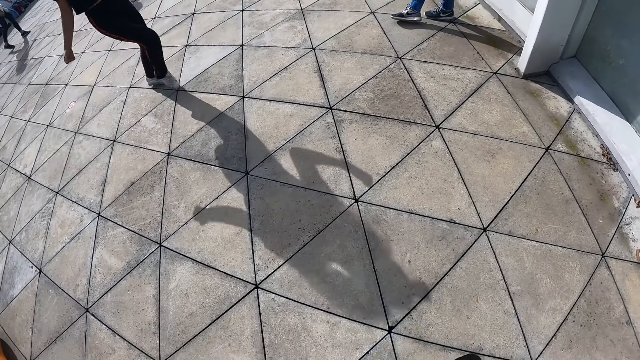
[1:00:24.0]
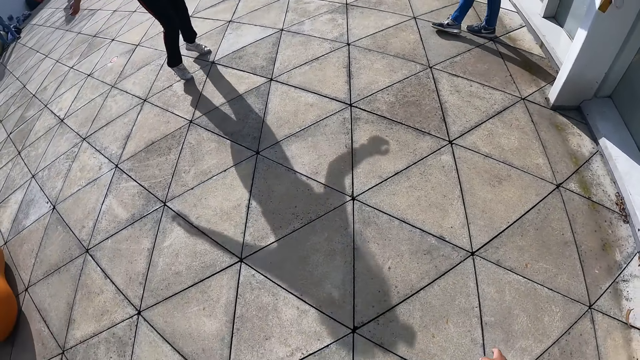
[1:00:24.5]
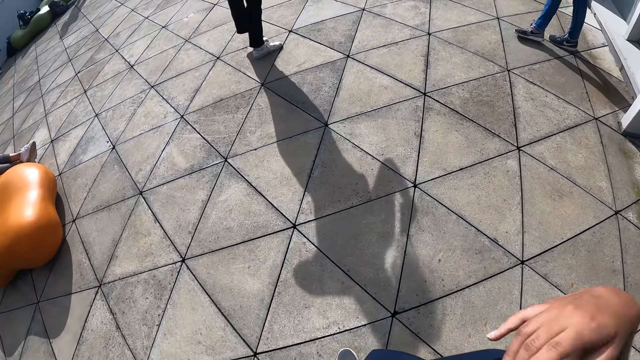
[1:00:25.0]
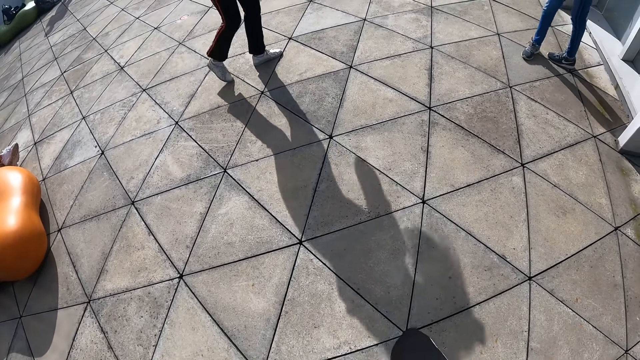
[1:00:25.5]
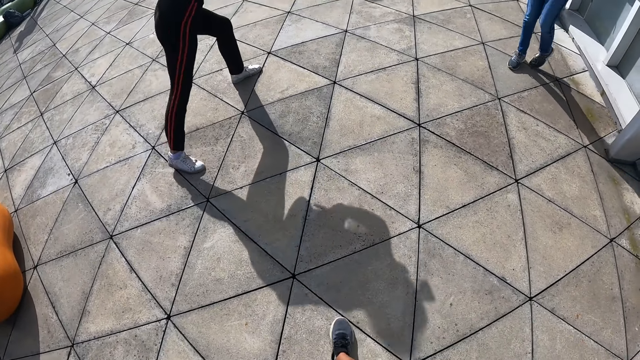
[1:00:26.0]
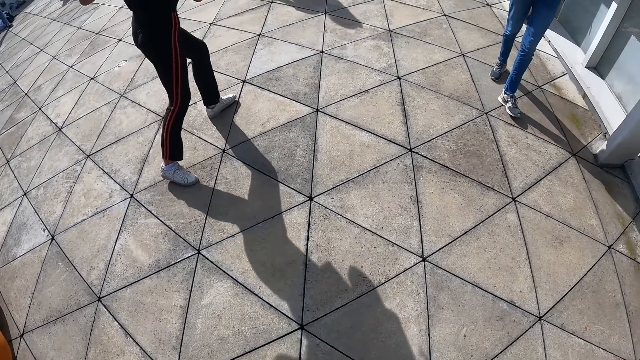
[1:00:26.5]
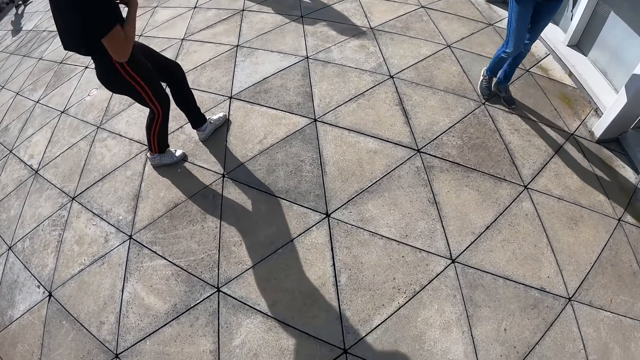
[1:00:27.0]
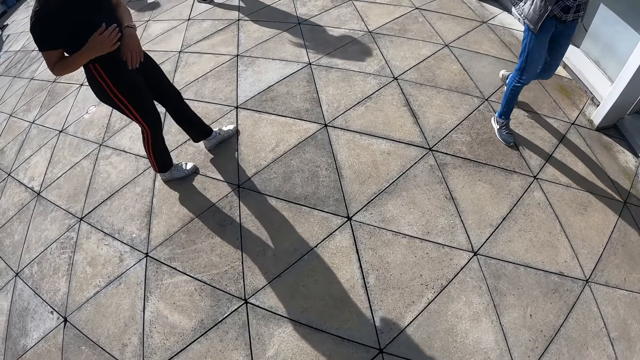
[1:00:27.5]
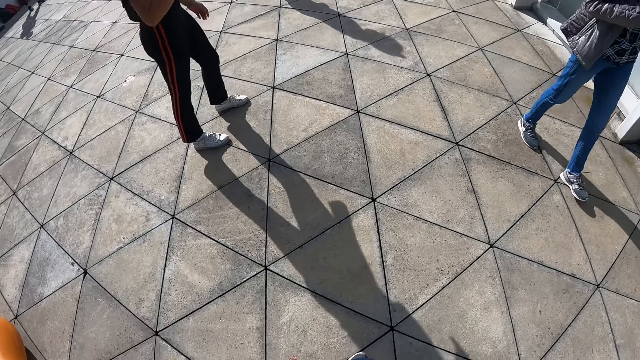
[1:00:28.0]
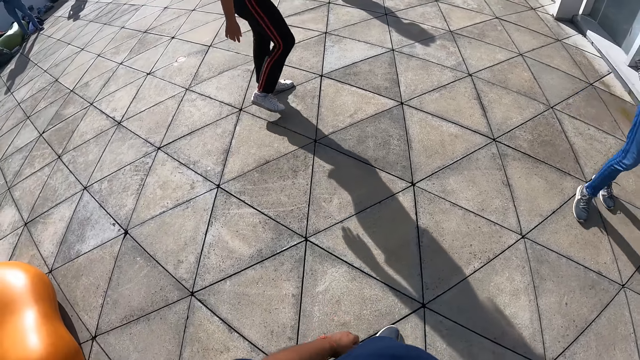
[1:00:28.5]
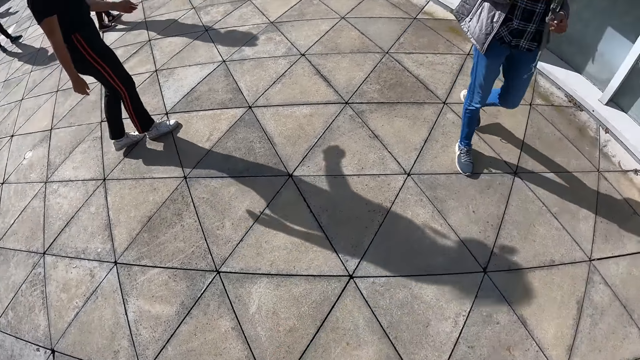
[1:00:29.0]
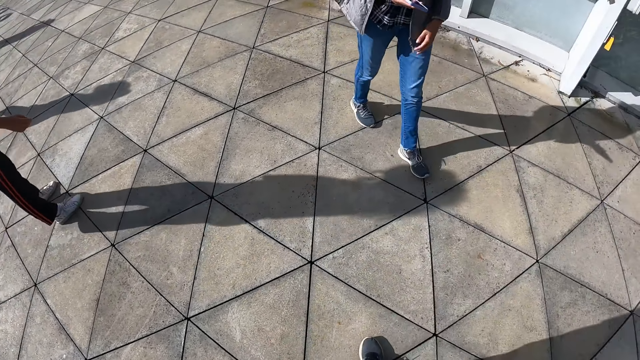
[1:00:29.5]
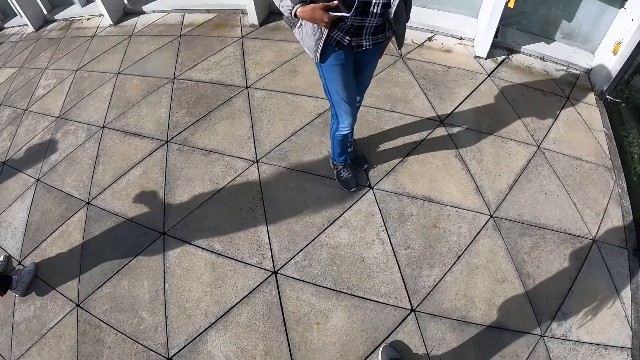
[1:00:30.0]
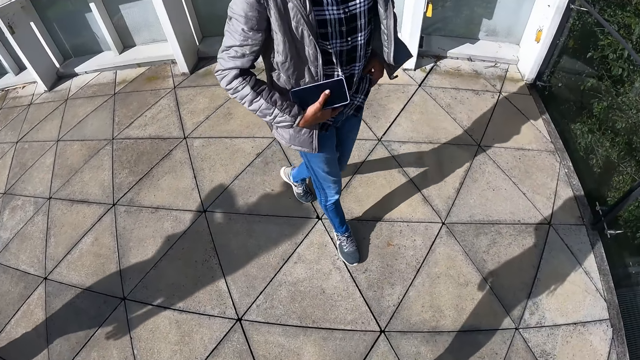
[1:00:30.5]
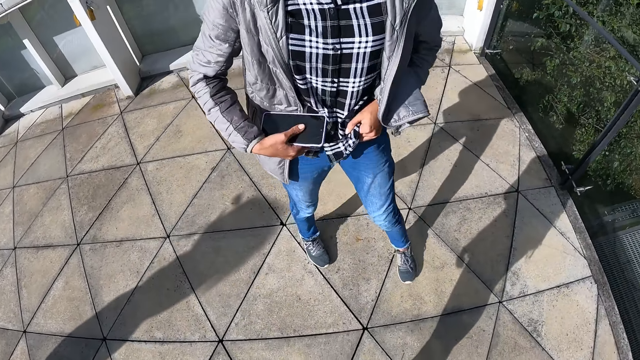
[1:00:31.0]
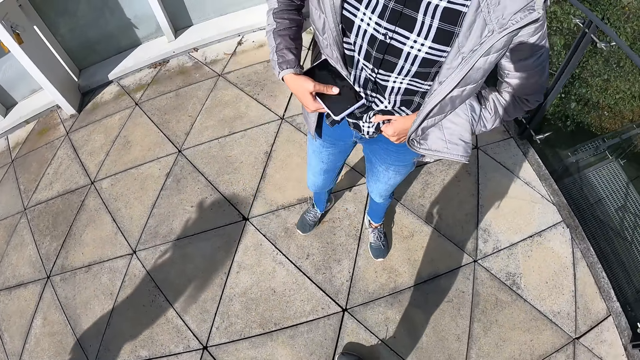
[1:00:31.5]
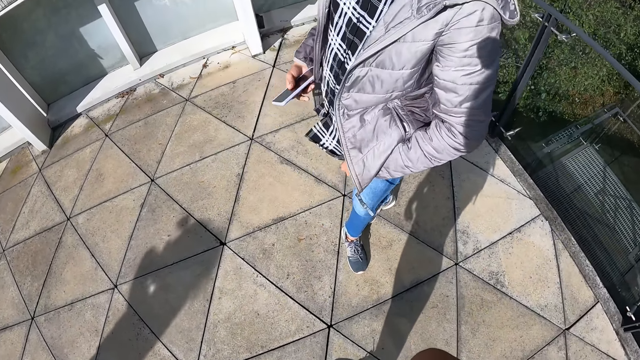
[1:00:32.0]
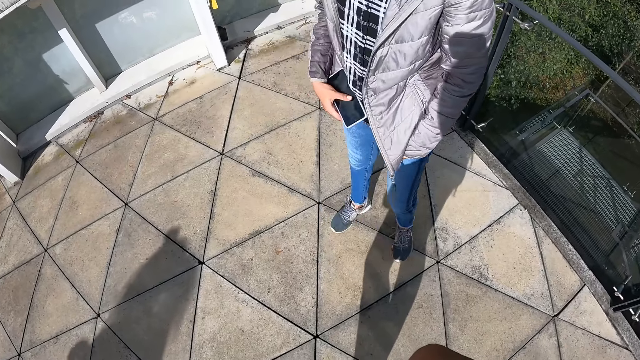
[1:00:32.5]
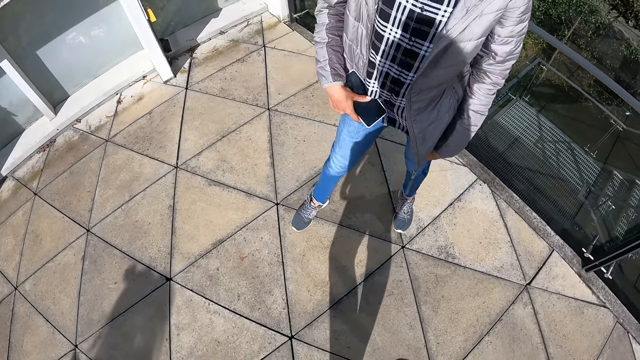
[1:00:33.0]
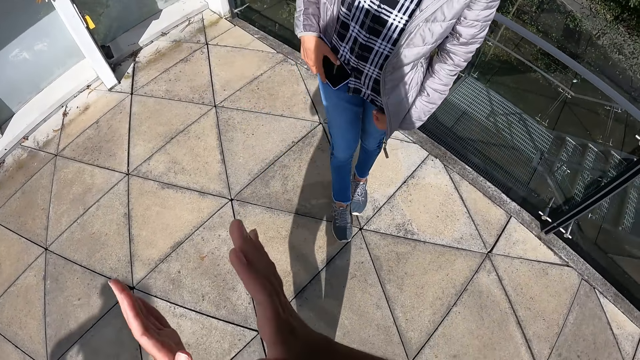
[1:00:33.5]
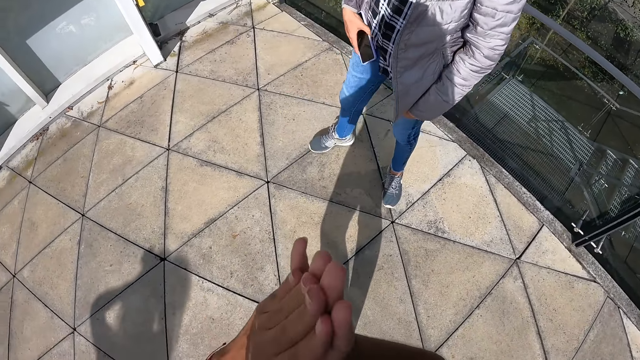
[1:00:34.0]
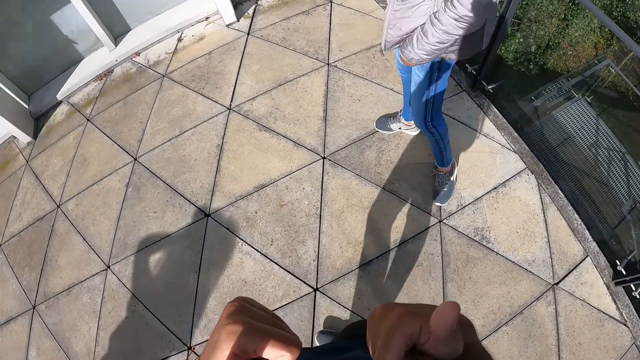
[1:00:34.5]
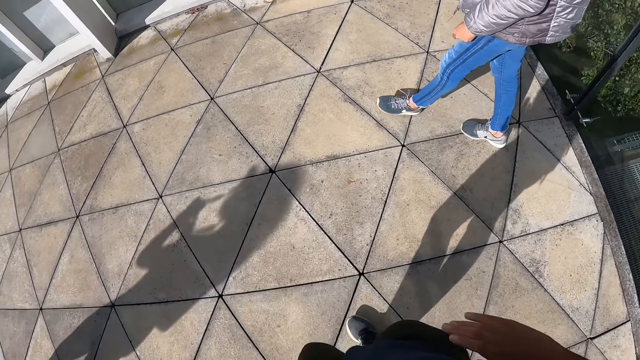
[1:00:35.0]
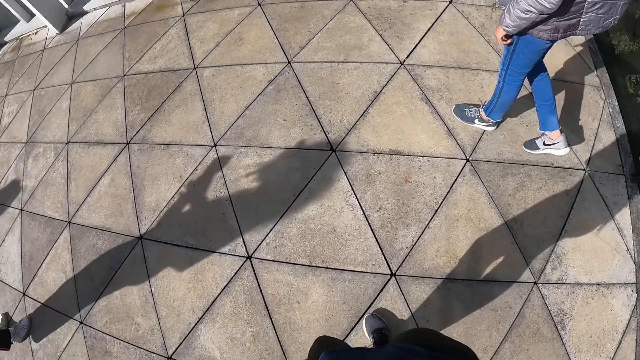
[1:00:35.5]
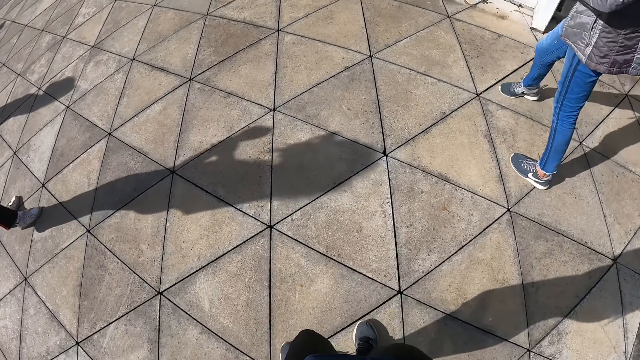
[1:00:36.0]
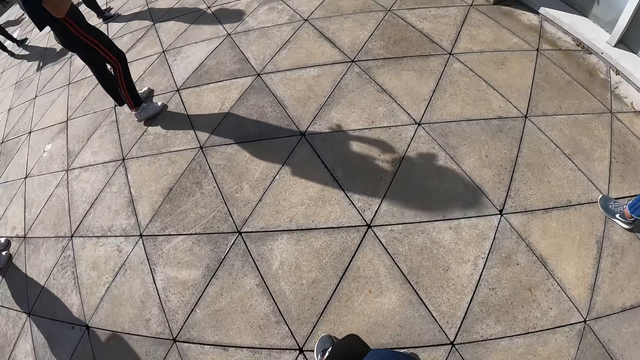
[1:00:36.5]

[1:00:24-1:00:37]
A person practices dance moves. A man interacts with the camera wearer. The camera wearer interacts with the man. She claps her hands. She gestures thumbs up with both hands.

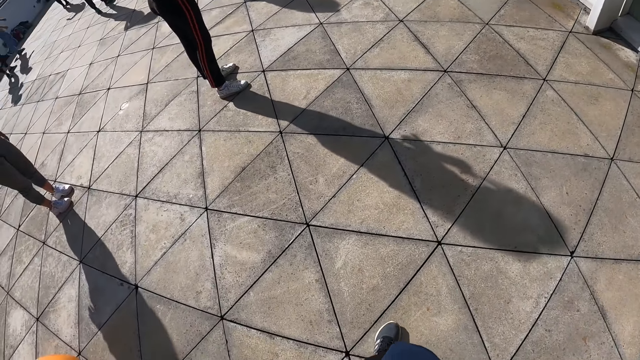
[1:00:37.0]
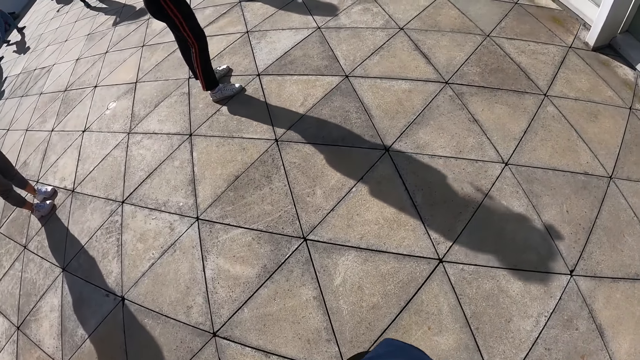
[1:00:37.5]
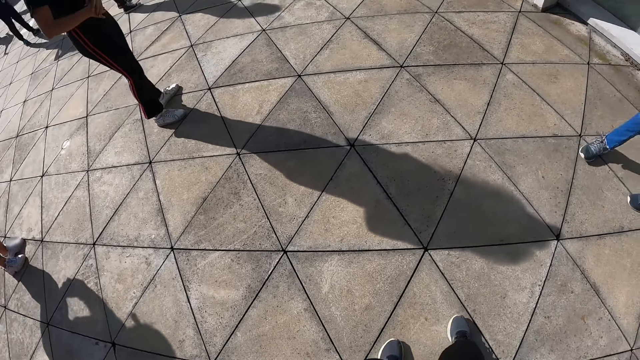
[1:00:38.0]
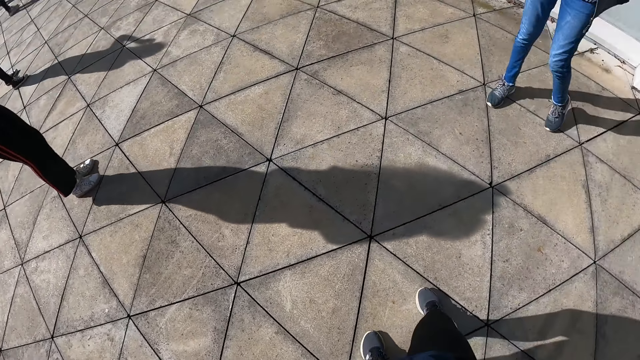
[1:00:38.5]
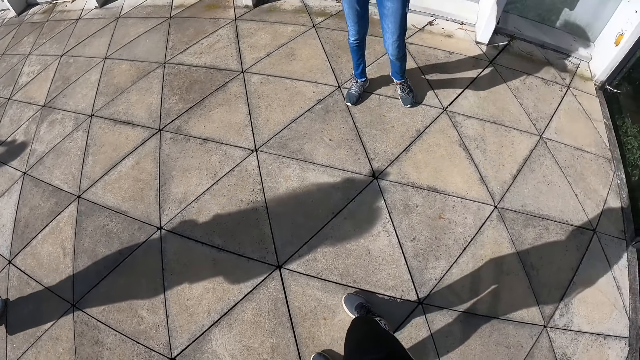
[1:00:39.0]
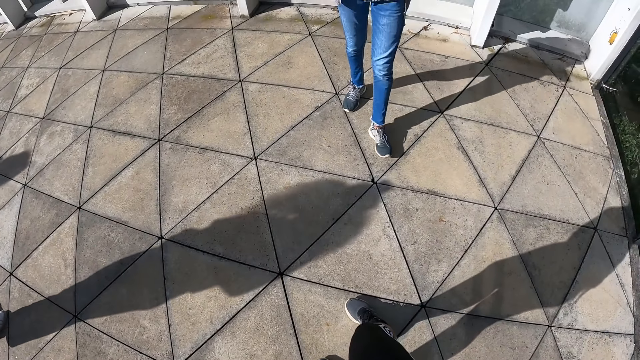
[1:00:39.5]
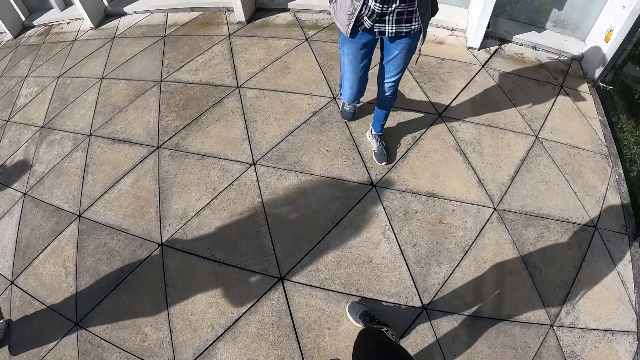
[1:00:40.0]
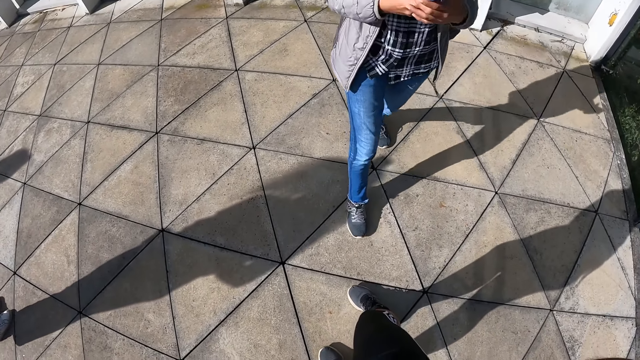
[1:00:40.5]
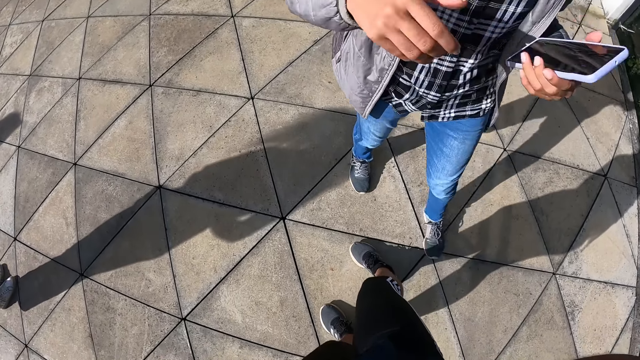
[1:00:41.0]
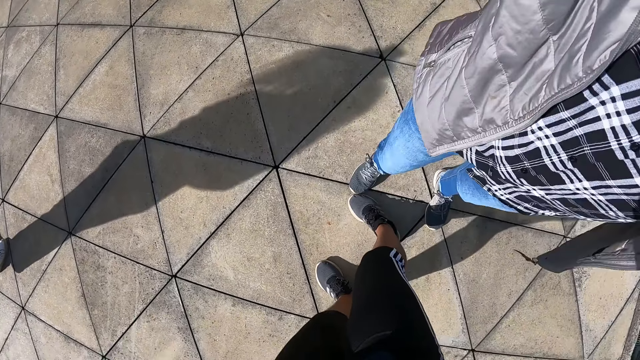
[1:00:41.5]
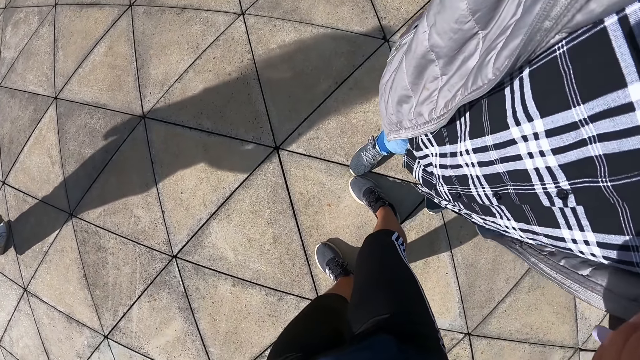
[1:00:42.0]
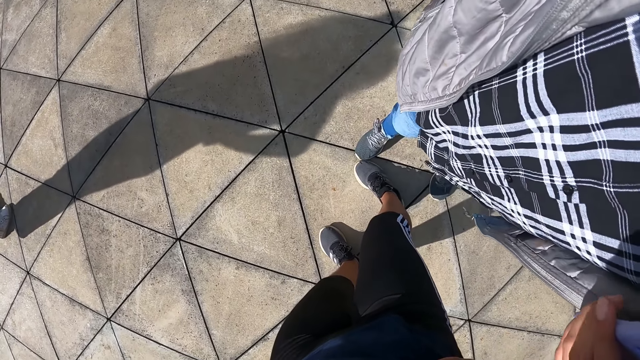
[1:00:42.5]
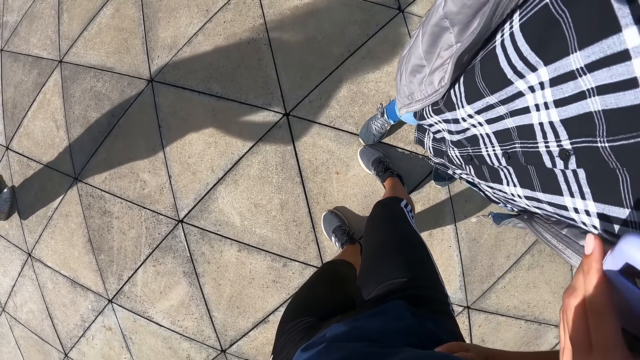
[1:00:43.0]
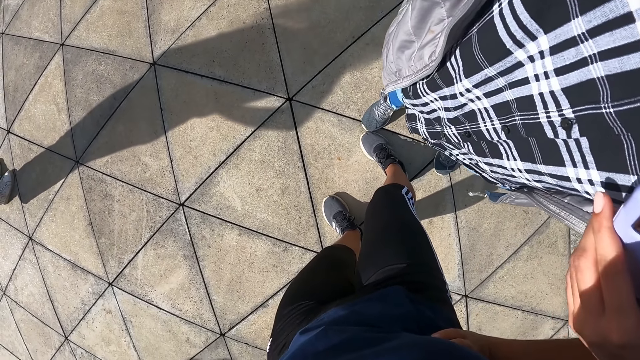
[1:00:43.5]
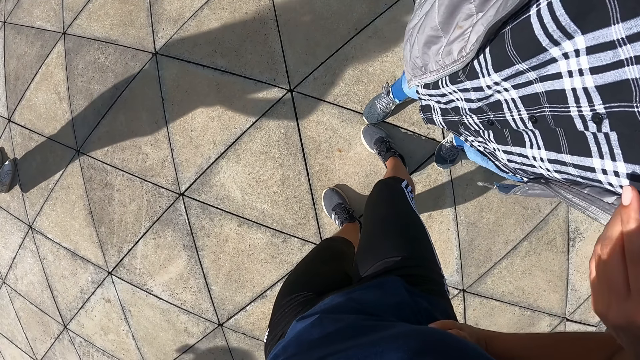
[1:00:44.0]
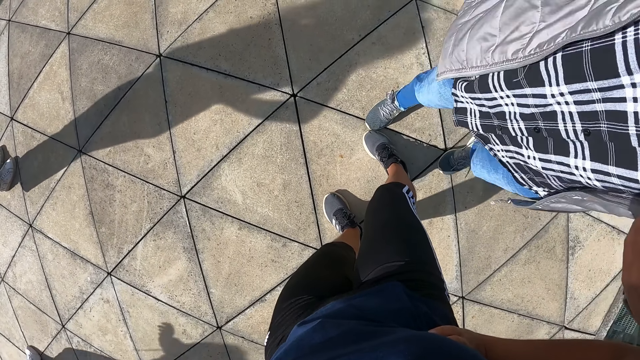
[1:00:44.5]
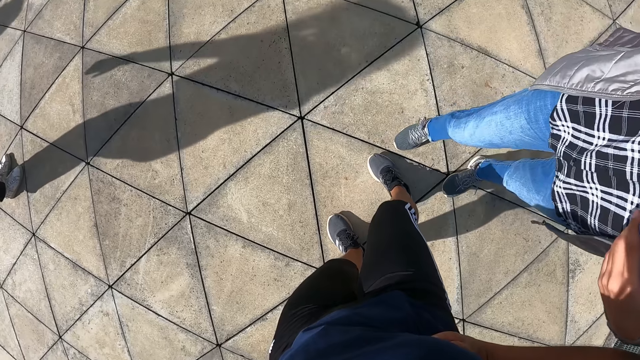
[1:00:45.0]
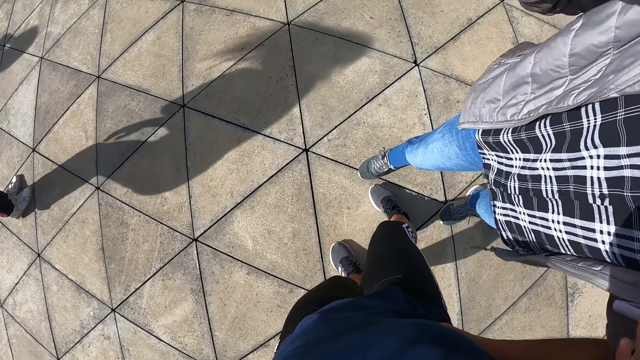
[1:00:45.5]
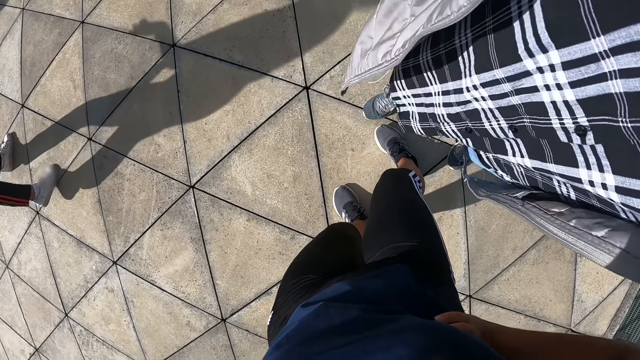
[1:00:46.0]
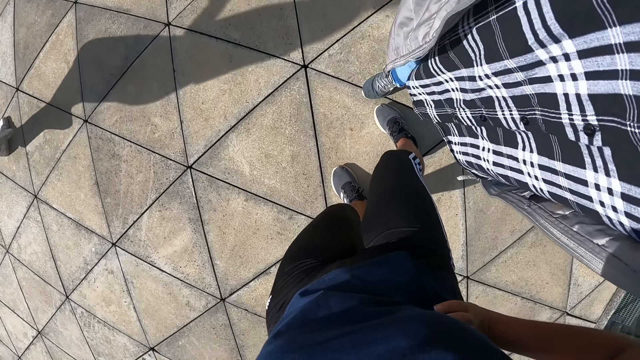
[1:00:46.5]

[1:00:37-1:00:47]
A man moves closer to the camera wearer. The man raises his right hand towards the camera wearer's head and adjusts the camera on the camera wearer's head.
